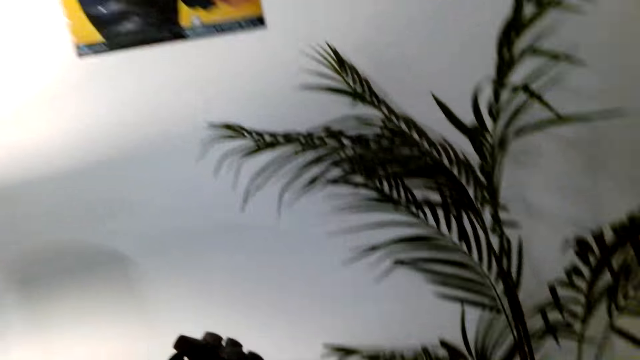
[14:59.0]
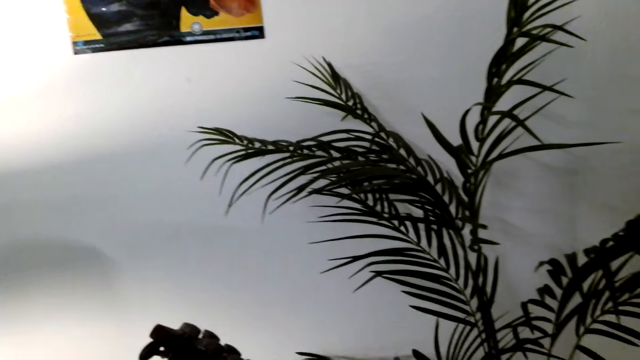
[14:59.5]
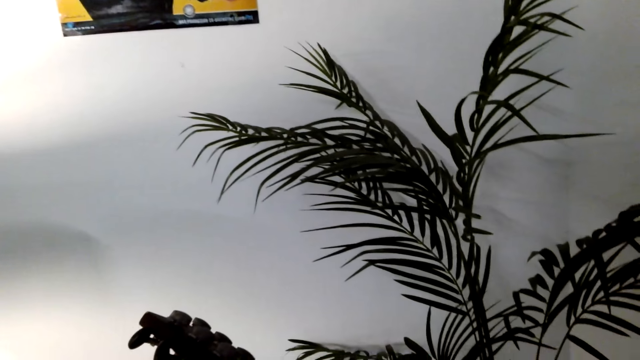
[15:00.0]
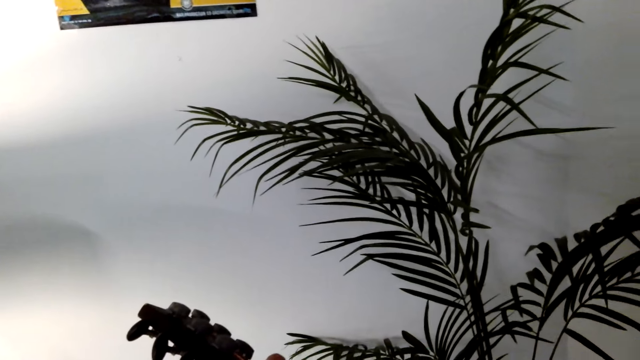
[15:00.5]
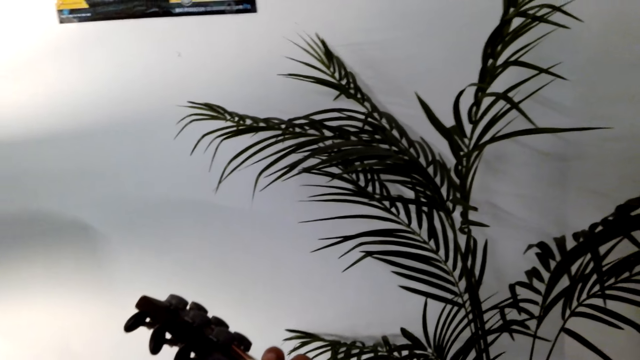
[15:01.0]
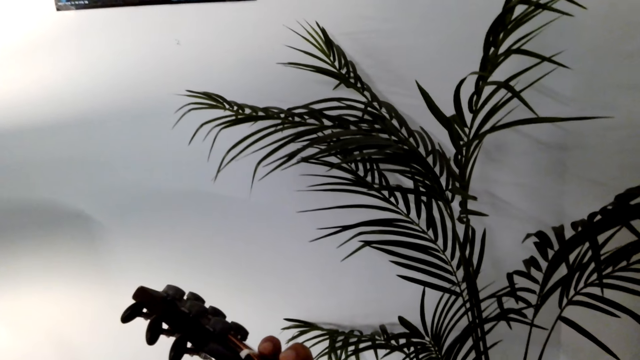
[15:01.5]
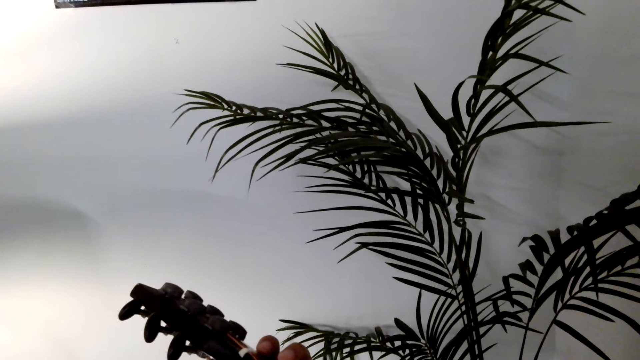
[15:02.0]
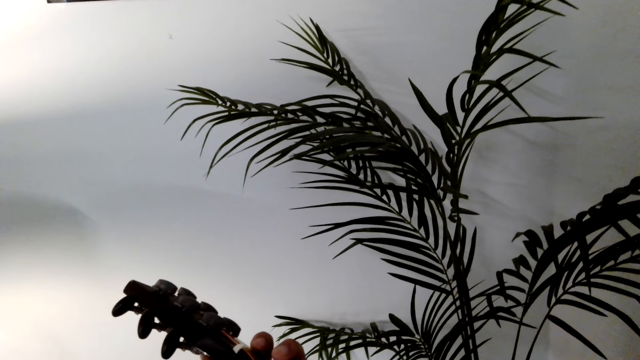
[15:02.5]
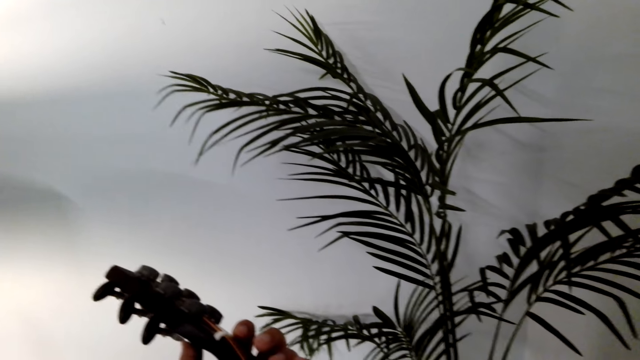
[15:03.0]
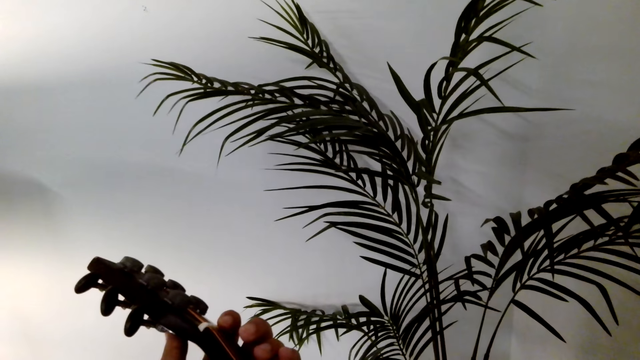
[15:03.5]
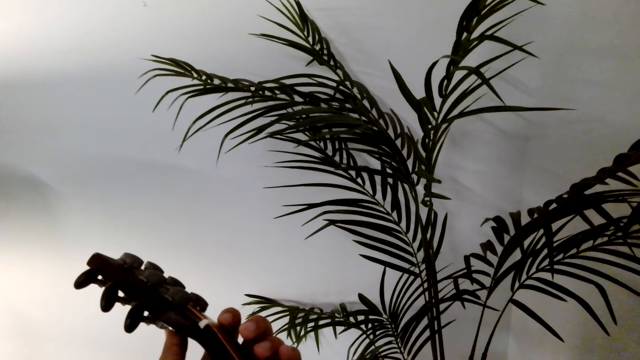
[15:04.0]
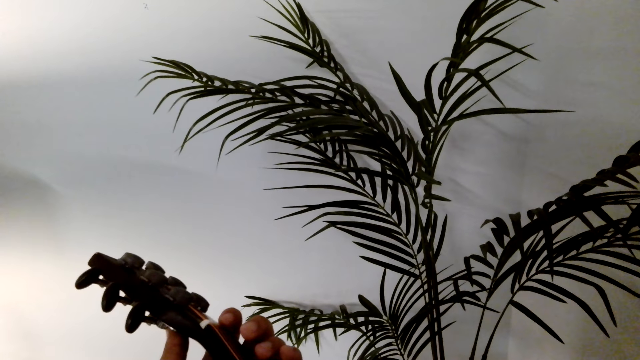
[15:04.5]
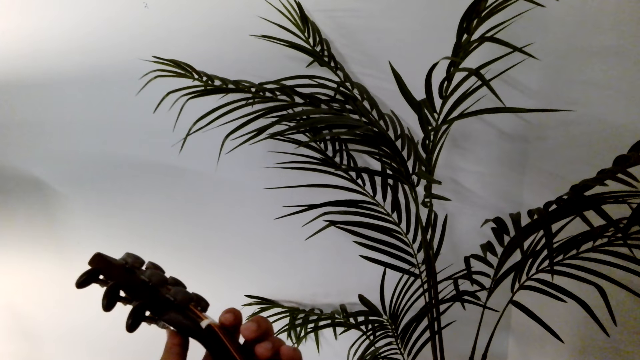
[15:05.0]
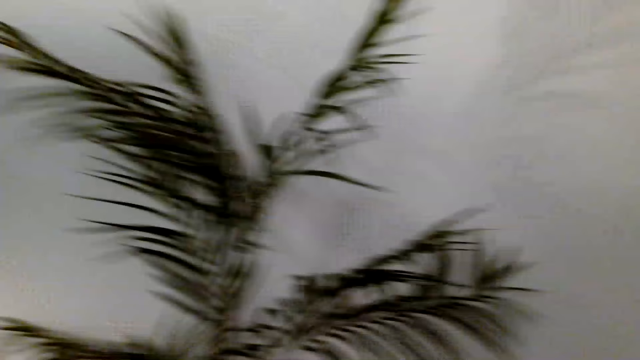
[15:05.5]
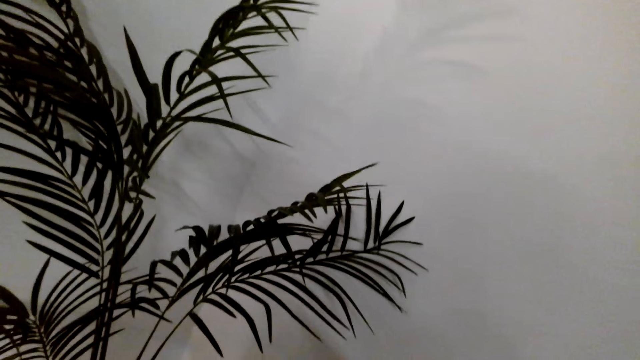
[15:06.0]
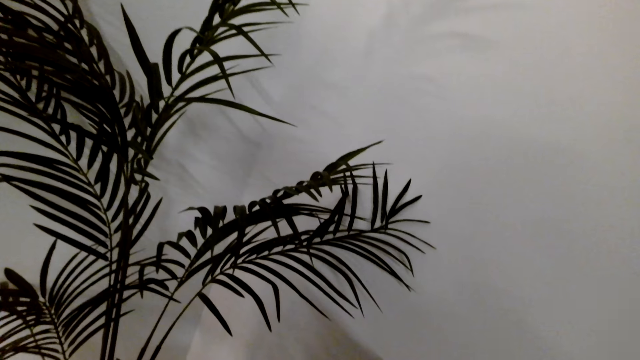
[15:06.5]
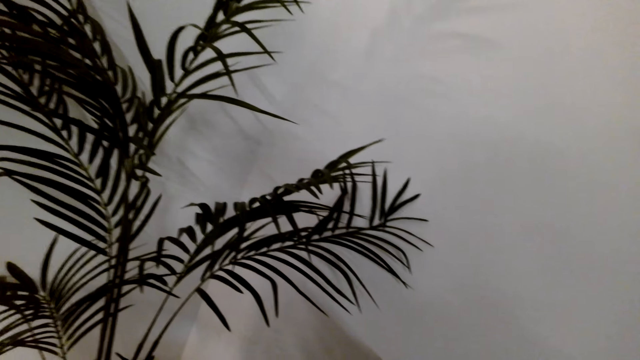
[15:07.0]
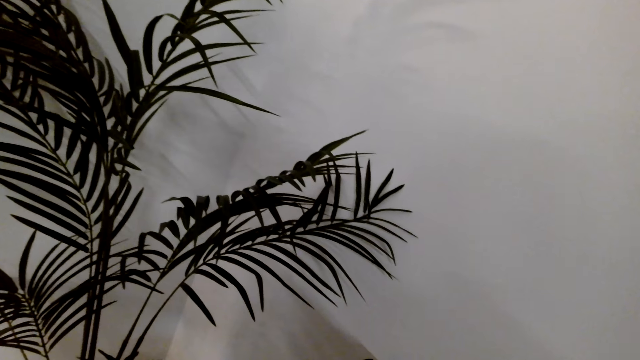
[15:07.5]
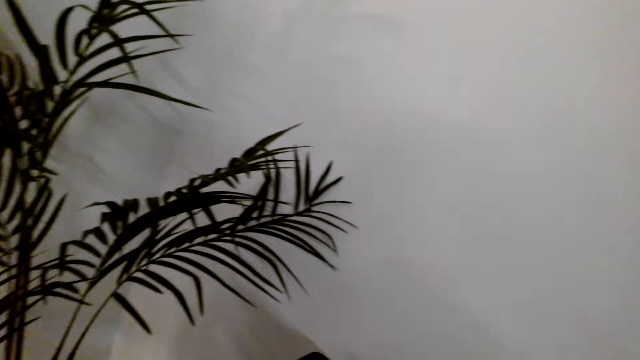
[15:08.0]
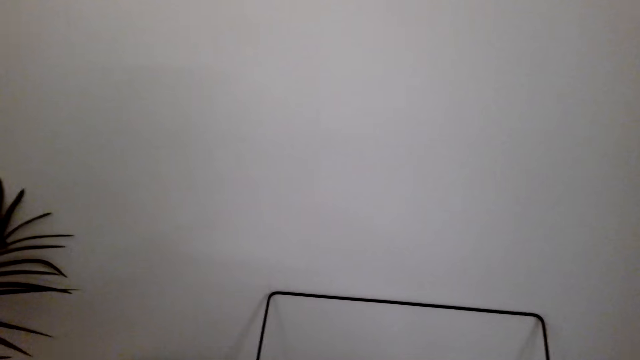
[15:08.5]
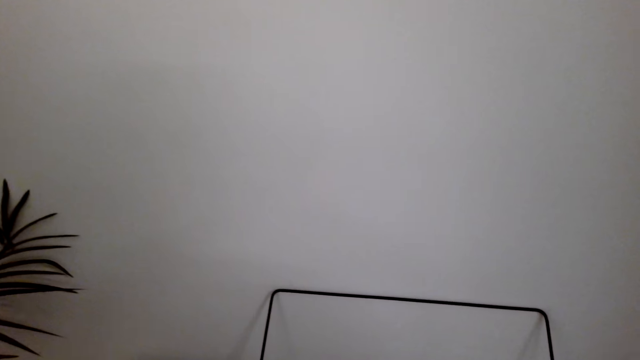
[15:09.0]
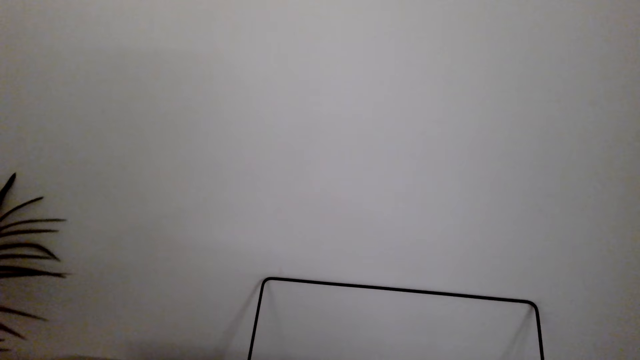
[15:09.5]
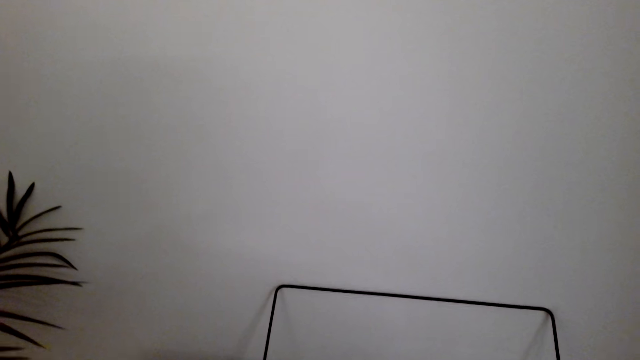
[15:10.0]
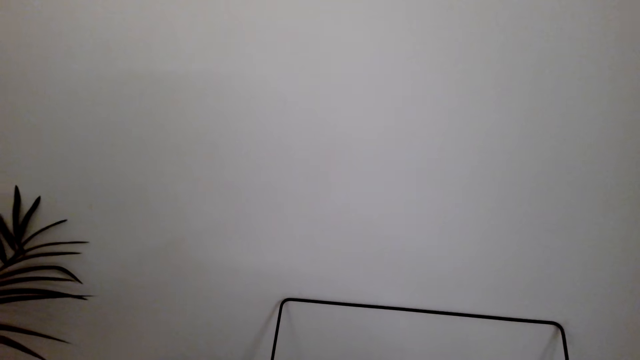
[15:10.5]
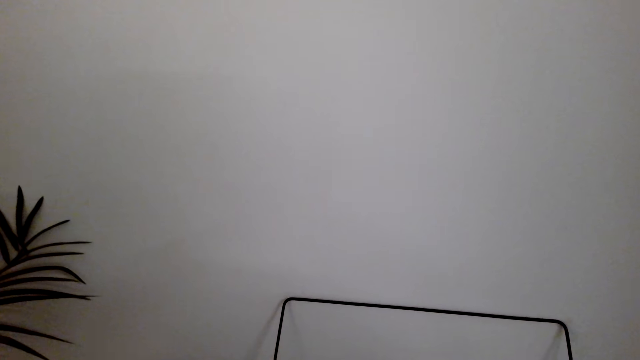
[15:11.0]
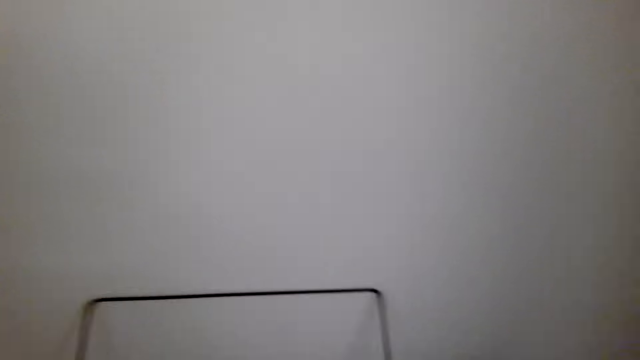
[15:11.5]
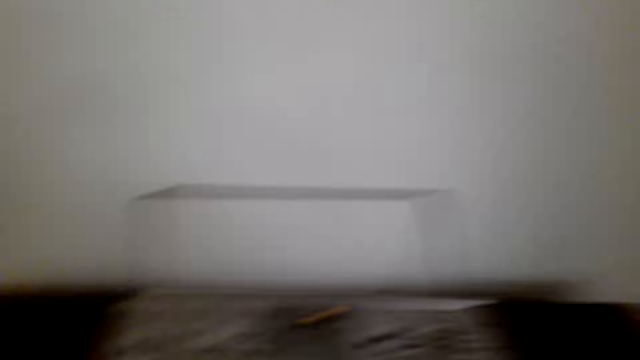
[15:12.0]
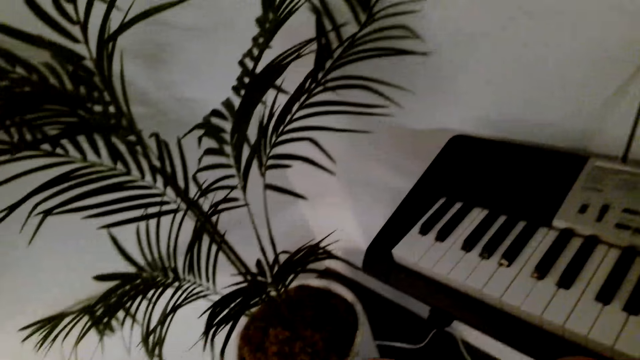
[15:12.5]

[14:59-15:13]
The camera wearer looks at the wall. They play a guitar. They stop playing the guitar. They look at the house plant. They play the guitar. They look at the wall.

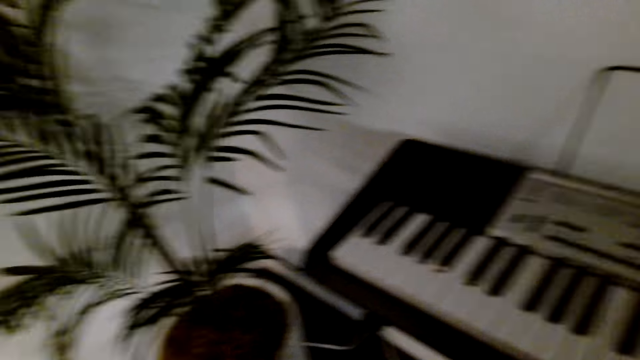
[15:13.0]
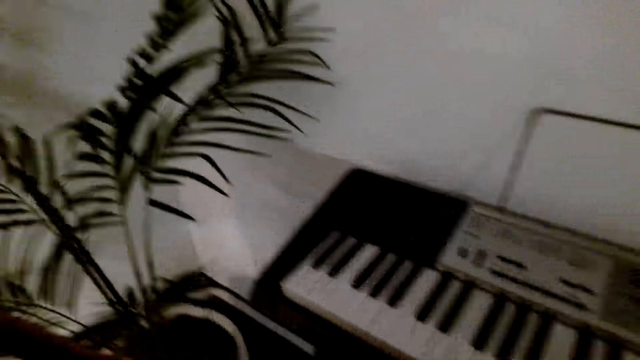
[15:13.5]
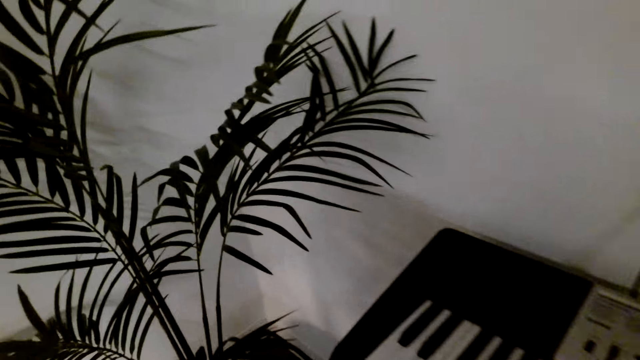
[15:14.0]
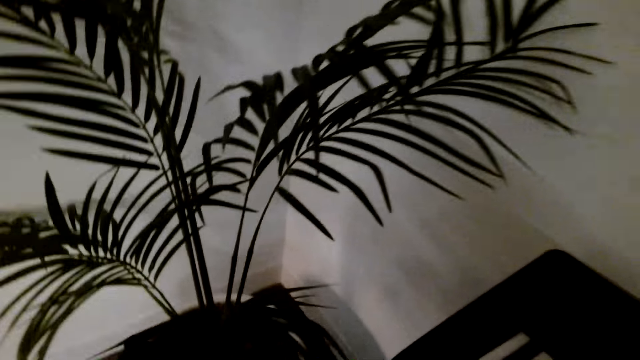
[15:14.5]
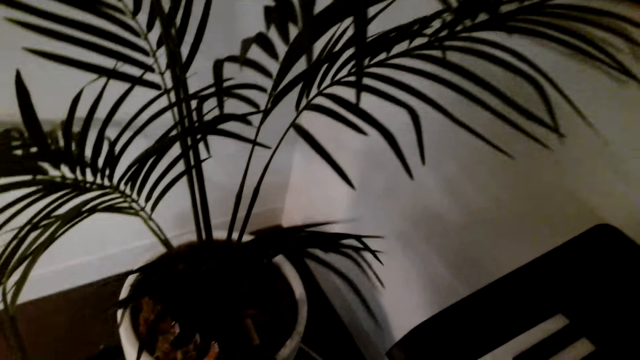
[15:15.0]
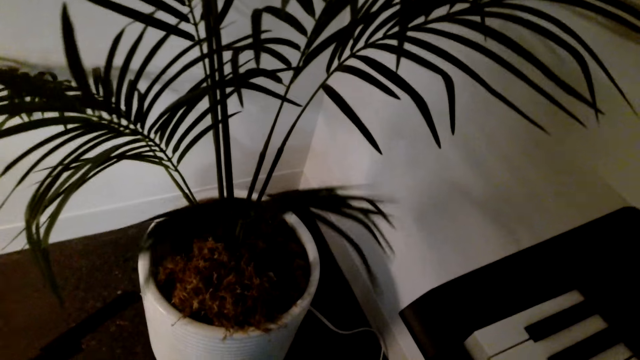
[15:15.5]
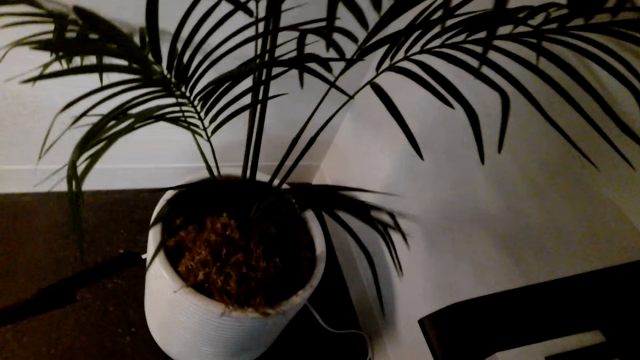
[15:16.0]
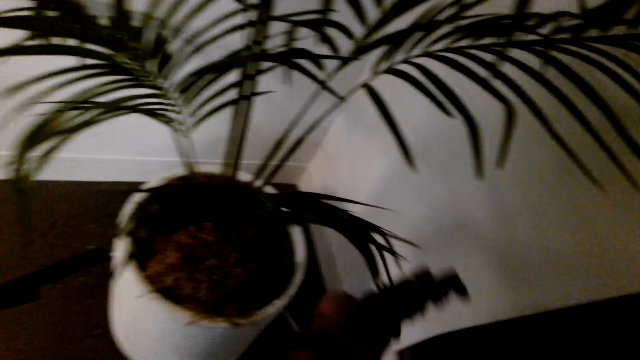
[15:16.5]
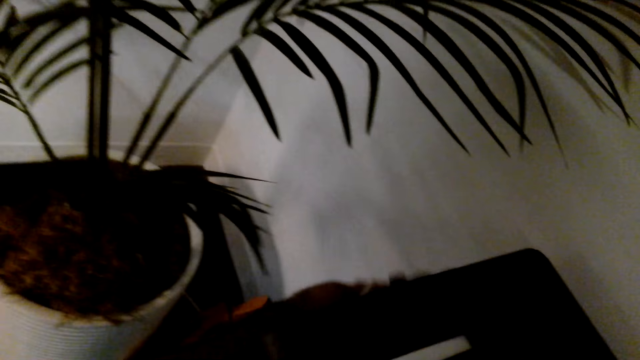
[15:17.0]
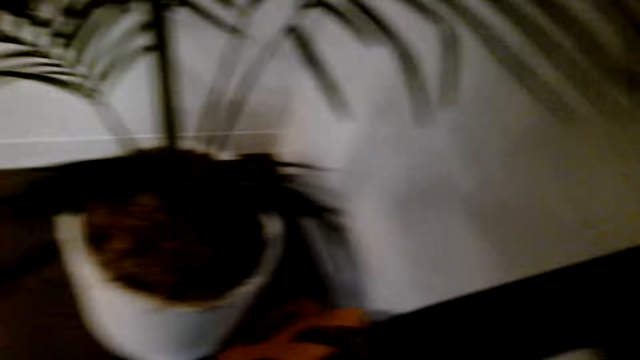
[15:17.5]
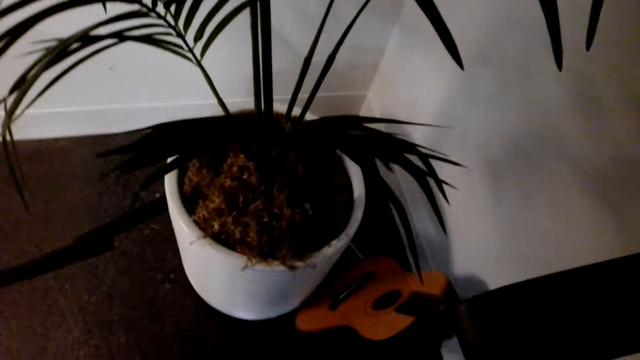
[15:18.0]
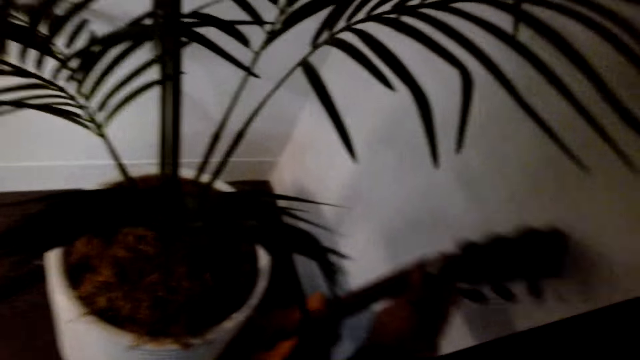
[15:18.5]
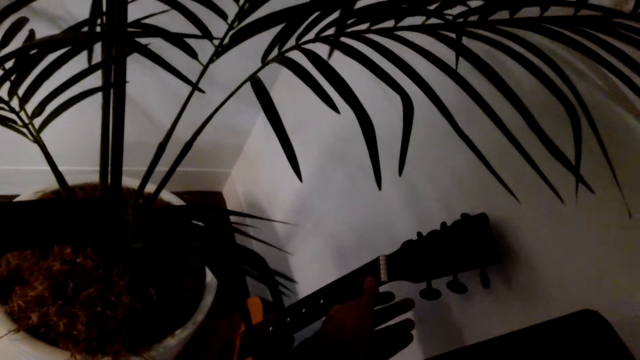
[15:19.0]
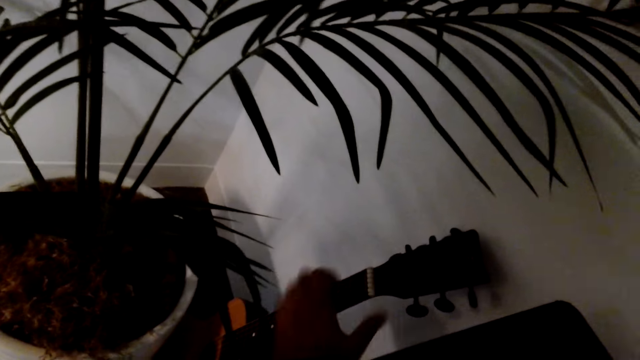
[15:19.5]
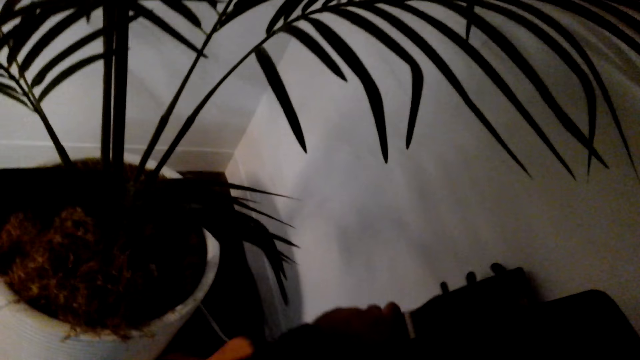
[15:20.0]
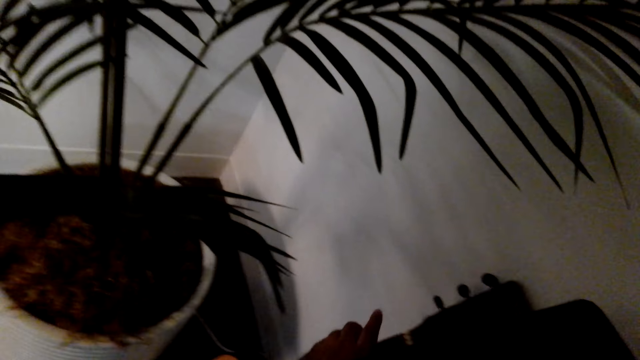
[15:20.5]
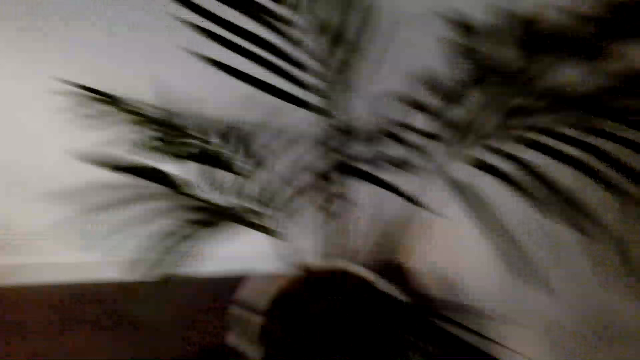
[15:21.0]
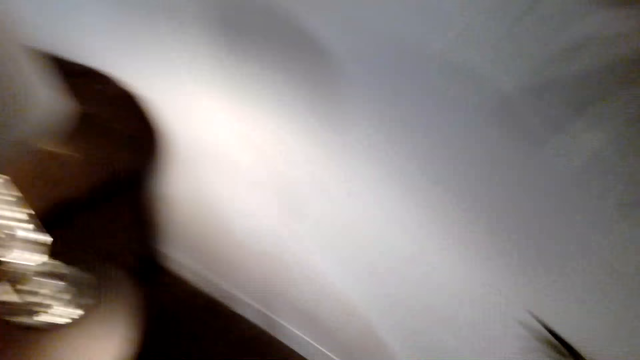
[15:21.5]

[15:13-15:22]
The camera wearer places the guitar on the floor. They place the guitar properly on the wall.
